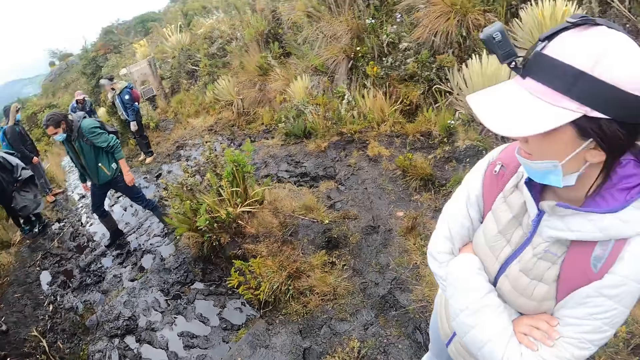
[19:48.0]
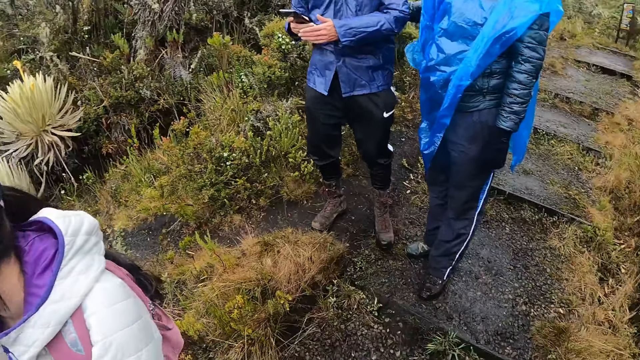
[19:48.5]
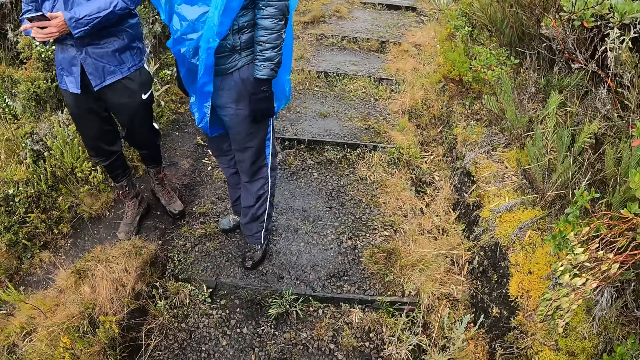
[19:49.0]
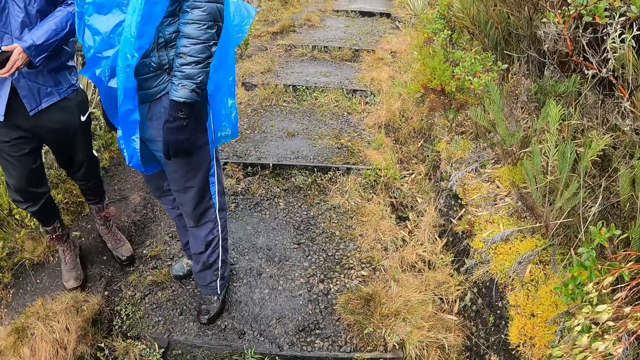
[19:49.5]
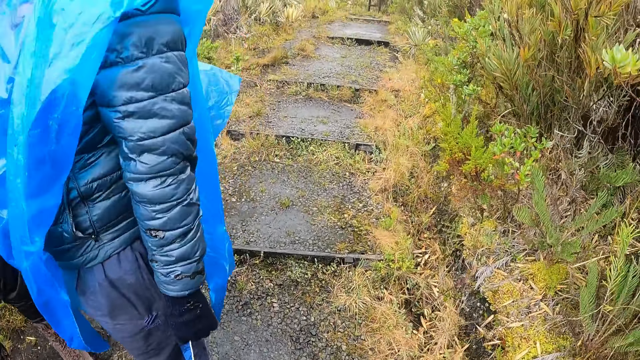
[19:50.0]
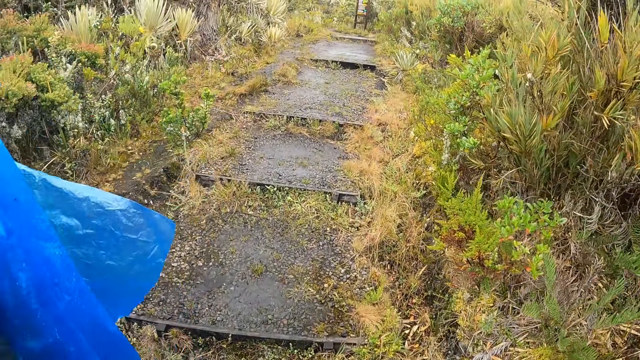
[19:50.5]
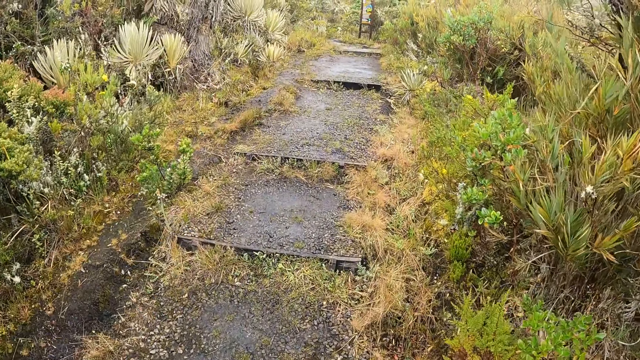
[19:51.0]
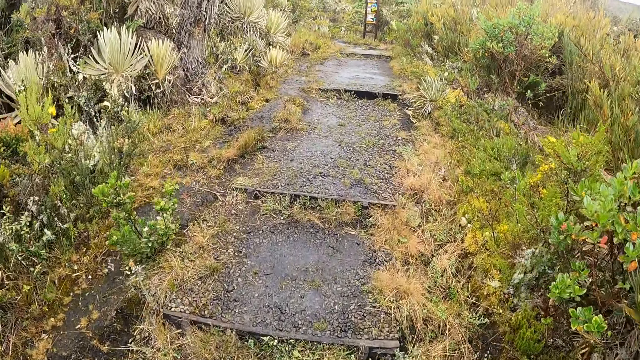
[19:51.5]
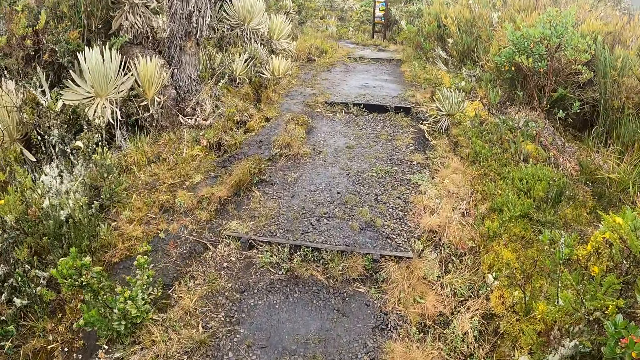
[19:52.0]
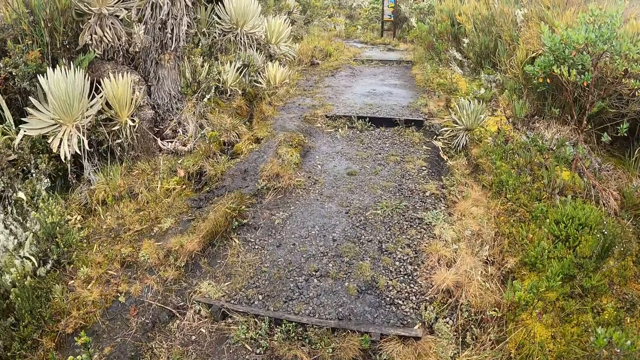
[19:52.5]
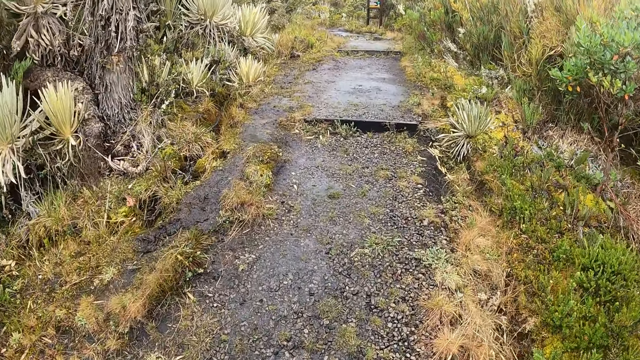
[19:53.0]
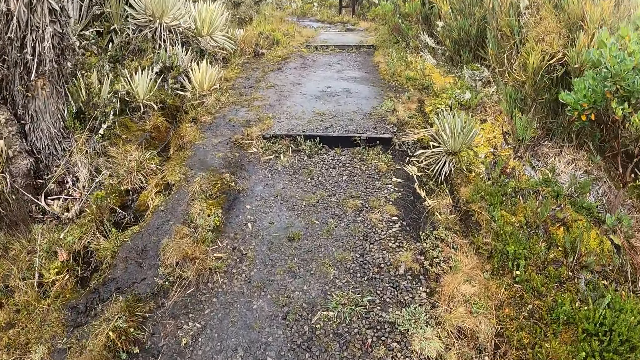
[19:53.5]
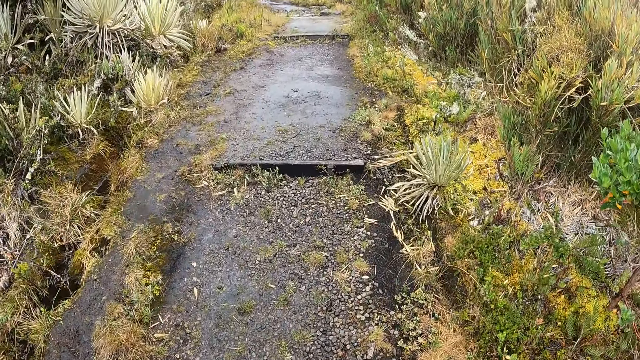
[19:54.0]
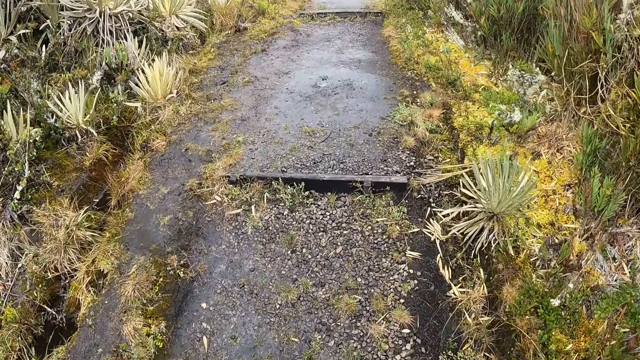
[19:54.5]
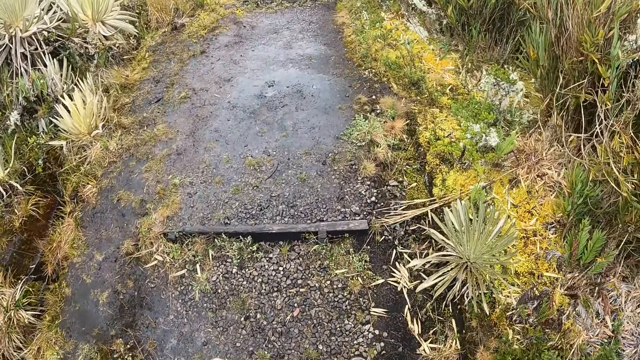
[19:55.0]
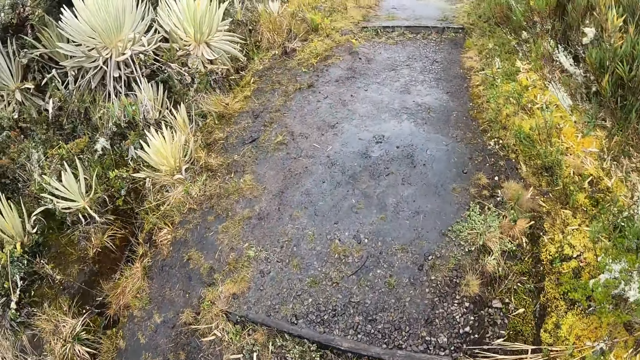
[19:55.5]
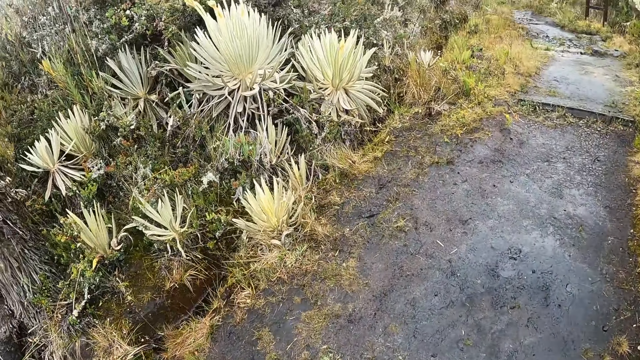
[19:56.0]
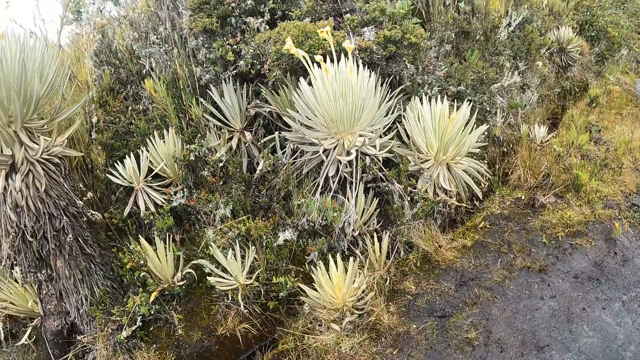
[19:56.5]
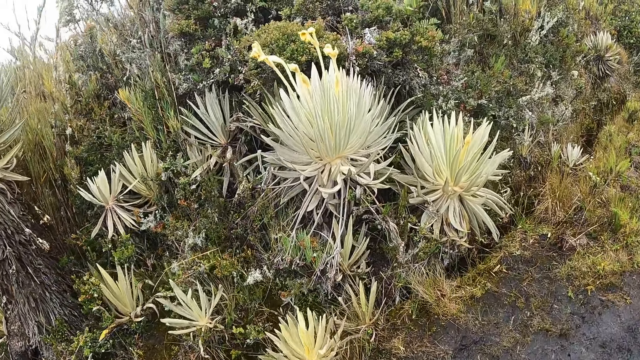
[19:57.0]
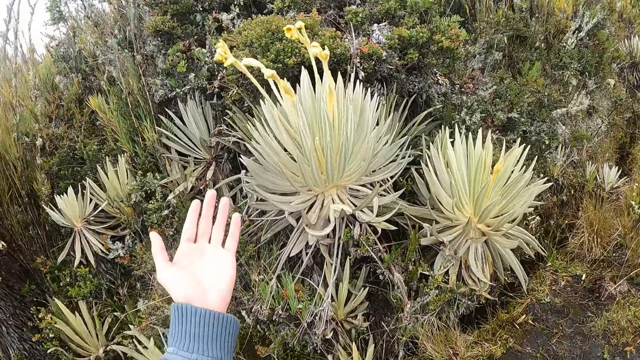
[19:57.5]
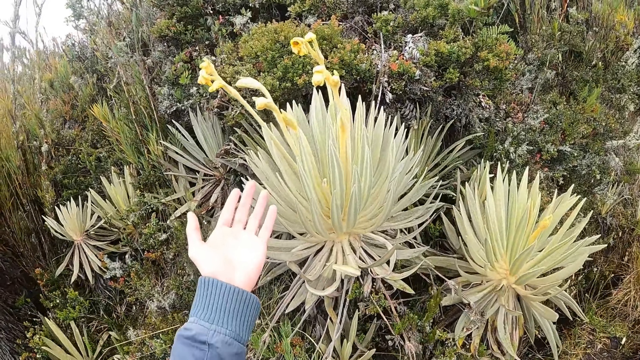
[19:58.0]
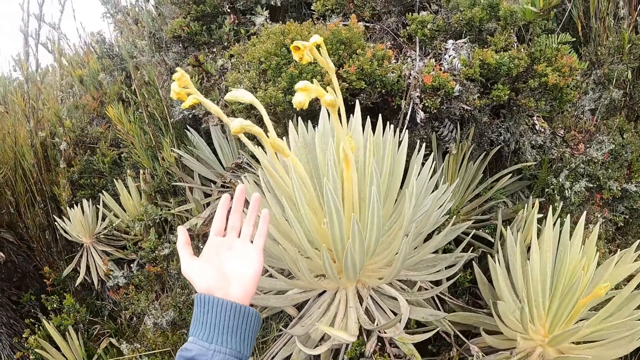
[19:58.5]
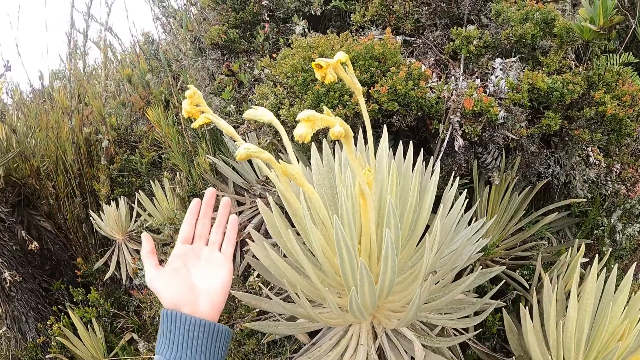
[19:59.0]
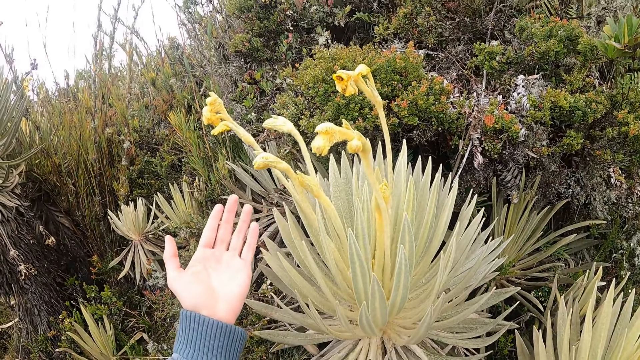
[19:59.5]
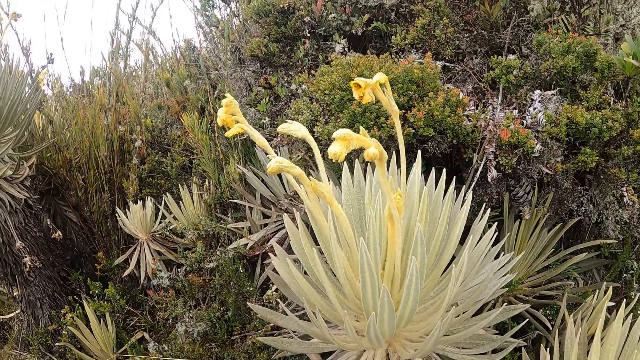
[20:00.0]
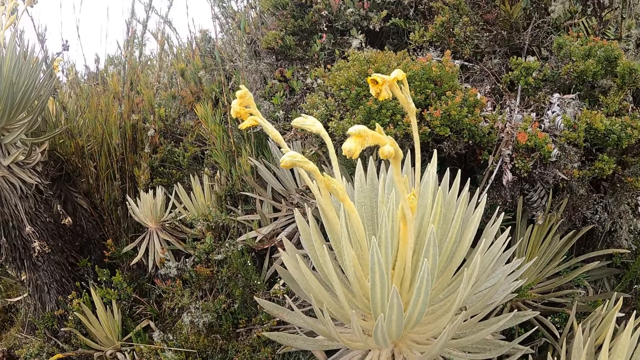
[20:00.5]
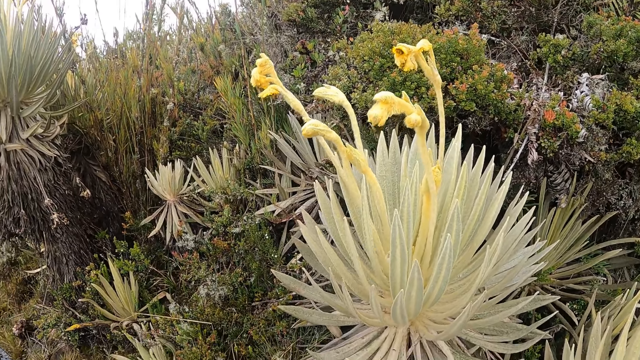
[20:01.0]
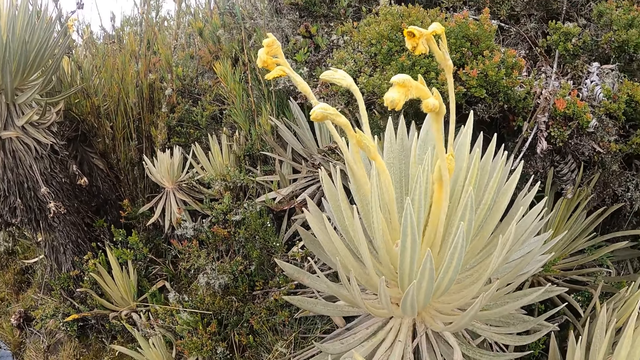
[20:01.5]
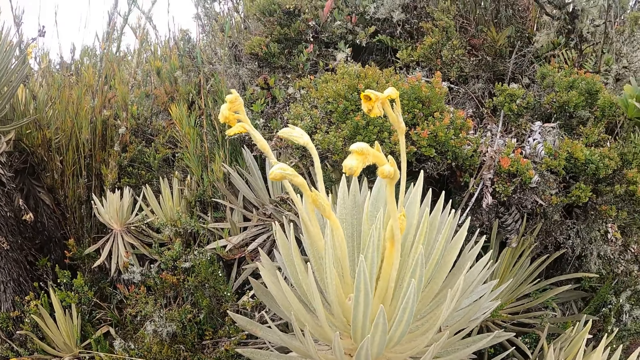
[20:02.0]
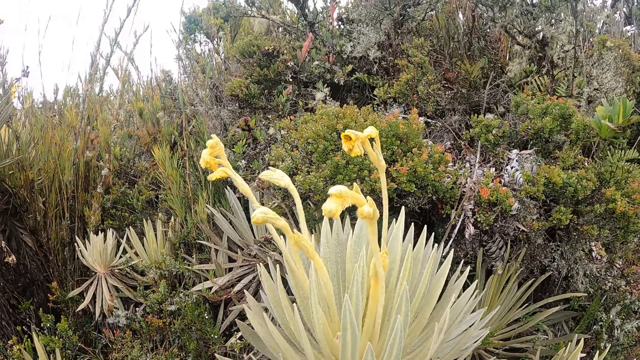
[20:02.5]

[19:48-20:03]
The camera wearer walks up the stair walk. They point at the scrubs.

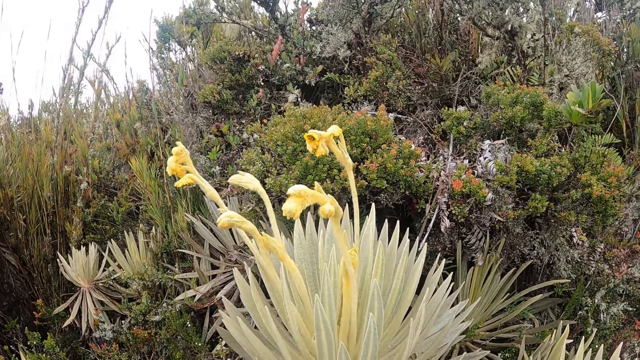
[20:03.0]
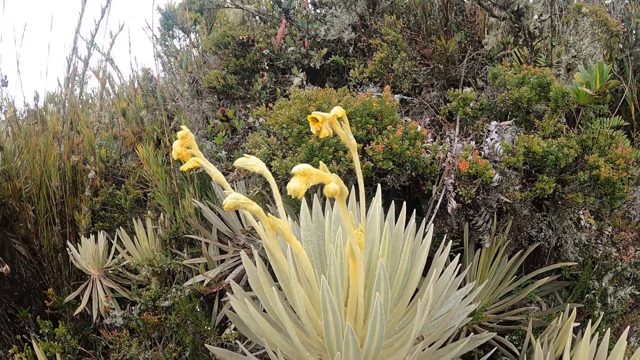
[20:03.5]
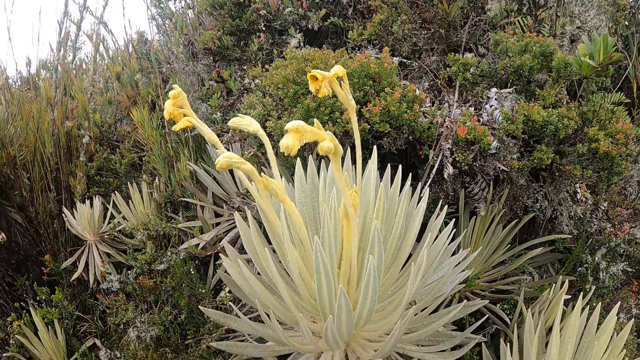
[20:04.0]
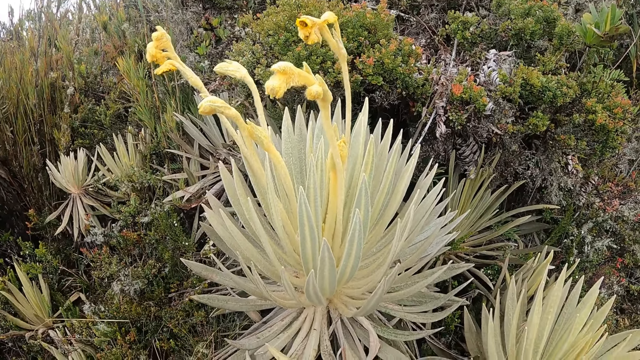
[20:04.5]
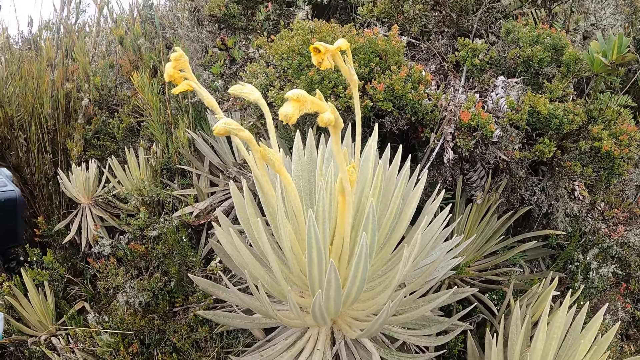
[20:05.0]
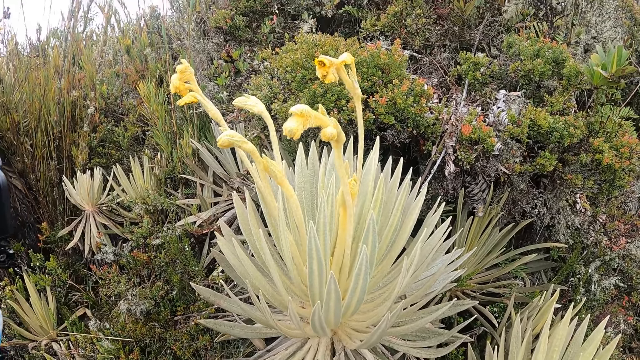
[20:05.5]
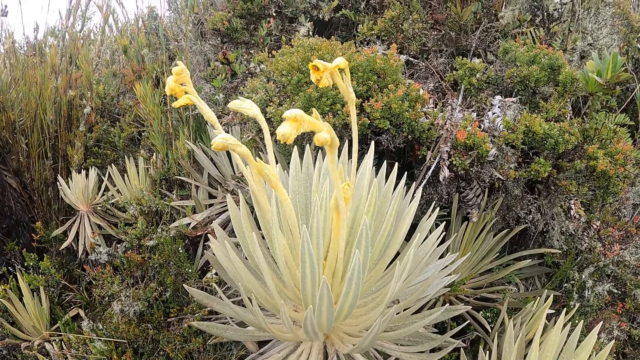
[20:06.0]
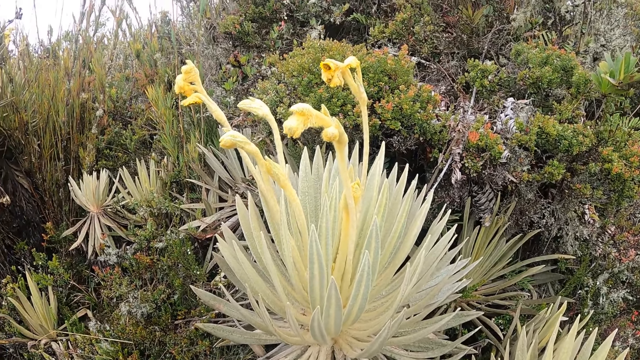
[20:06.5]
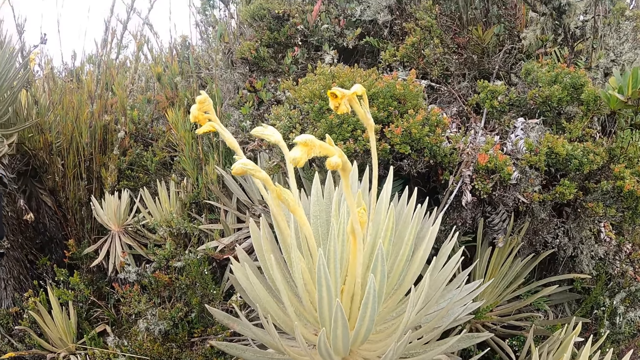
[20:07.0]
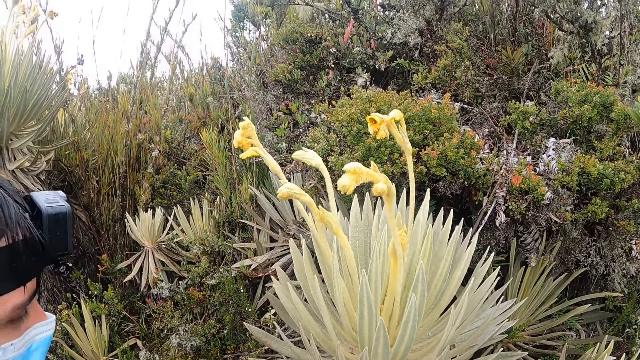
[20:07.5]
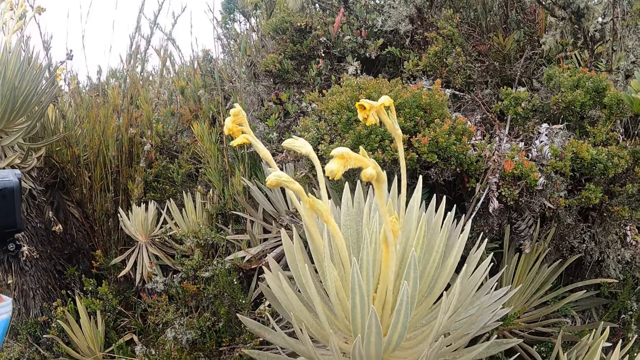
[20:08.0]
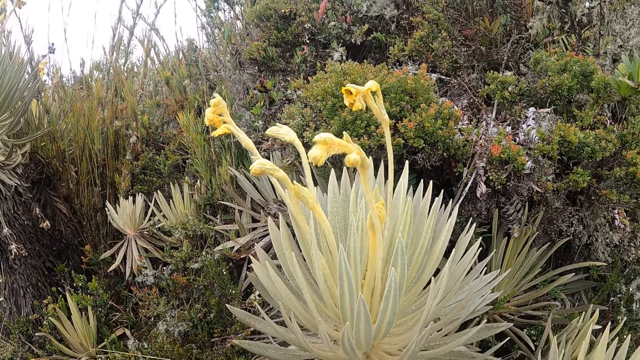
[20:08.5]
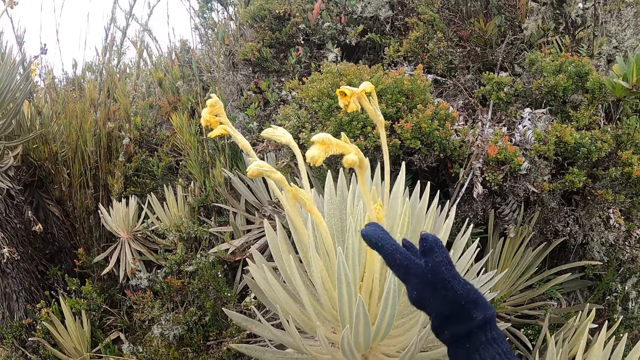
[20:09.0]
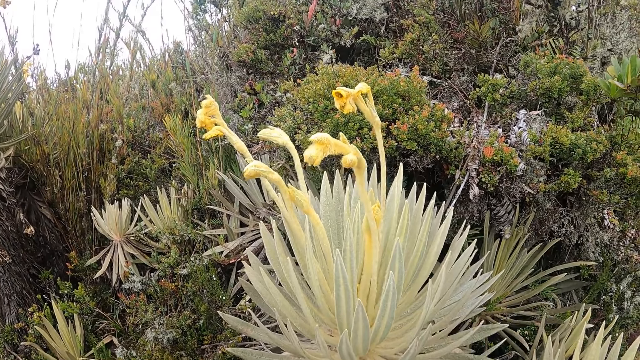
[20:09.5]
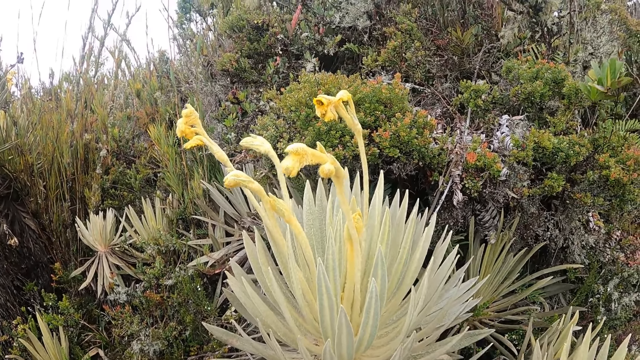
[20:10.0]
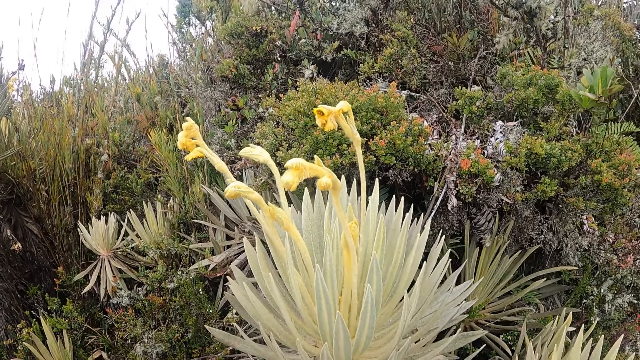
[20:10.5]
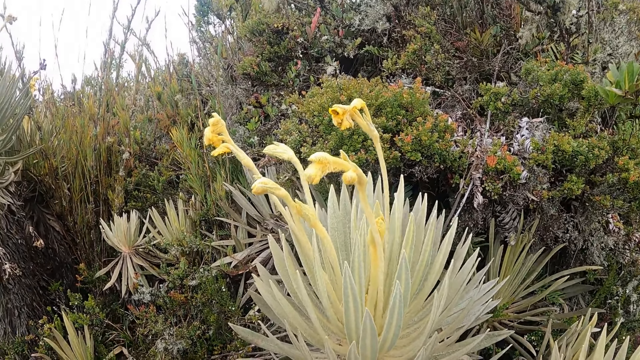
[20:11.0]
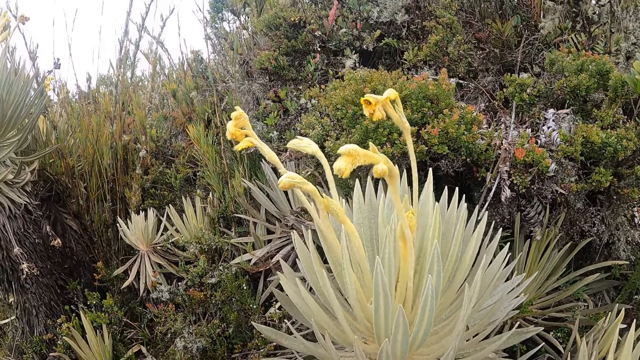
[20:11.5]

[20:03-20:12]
The camera wearer interacts with a man.
